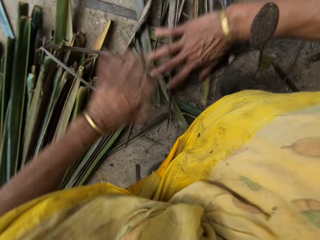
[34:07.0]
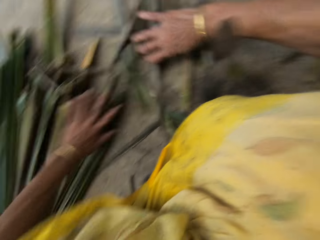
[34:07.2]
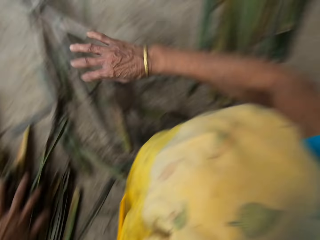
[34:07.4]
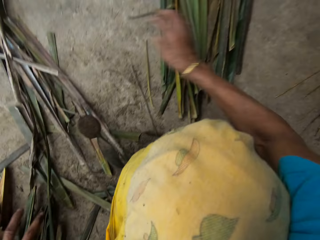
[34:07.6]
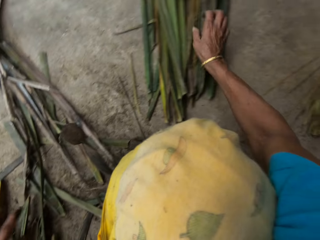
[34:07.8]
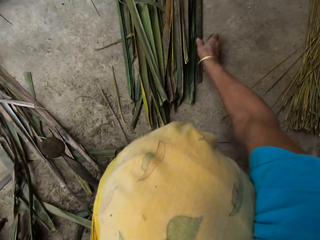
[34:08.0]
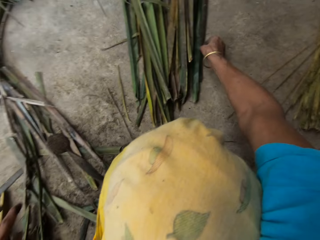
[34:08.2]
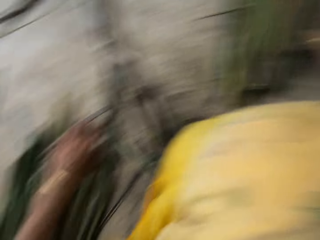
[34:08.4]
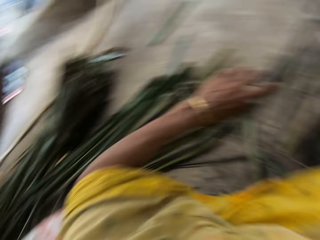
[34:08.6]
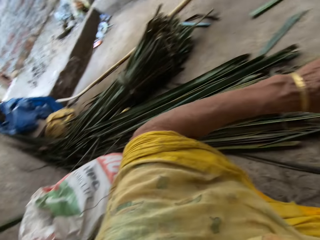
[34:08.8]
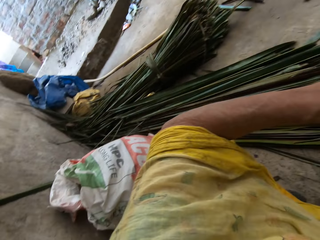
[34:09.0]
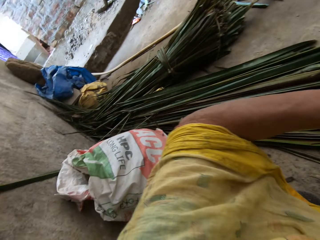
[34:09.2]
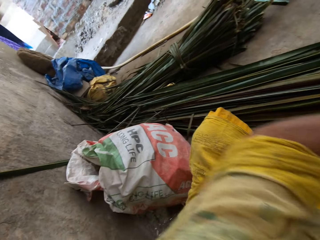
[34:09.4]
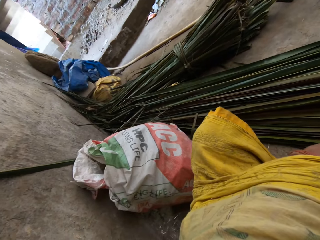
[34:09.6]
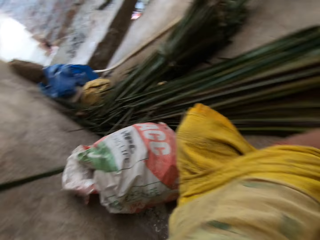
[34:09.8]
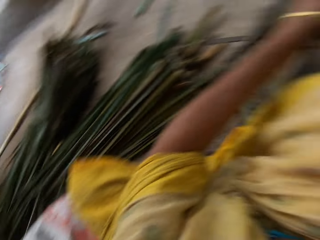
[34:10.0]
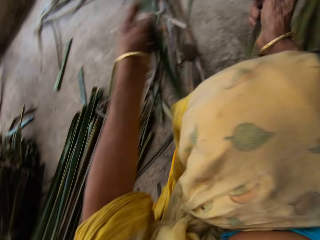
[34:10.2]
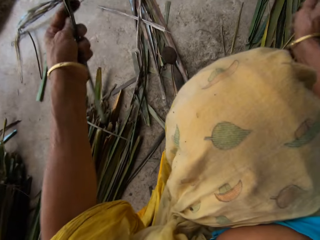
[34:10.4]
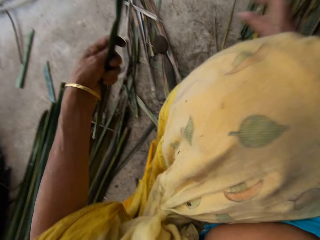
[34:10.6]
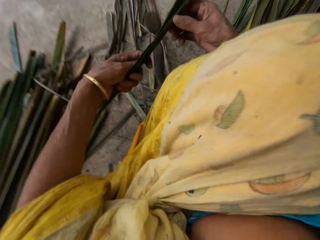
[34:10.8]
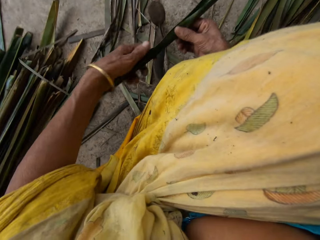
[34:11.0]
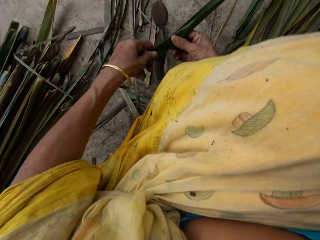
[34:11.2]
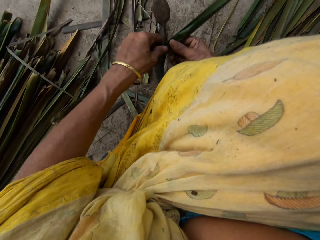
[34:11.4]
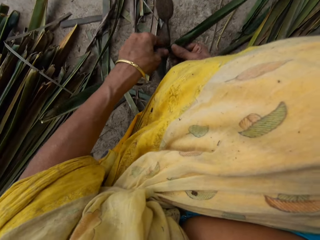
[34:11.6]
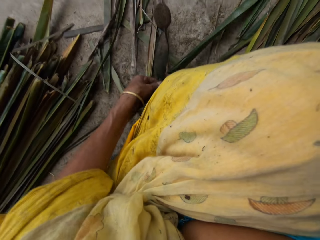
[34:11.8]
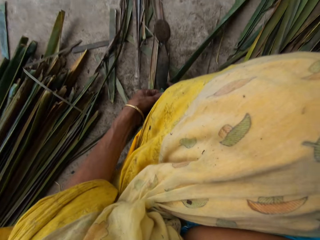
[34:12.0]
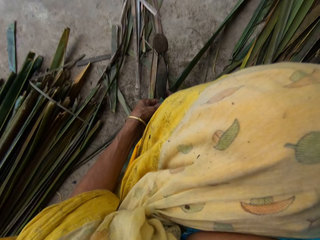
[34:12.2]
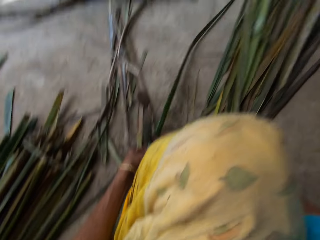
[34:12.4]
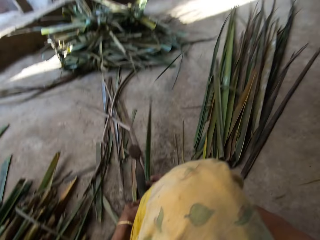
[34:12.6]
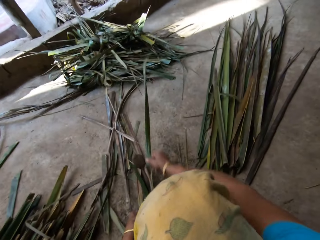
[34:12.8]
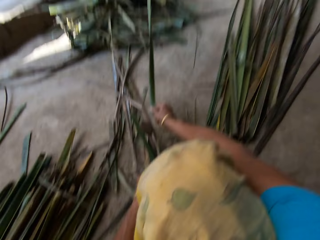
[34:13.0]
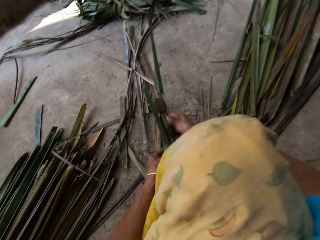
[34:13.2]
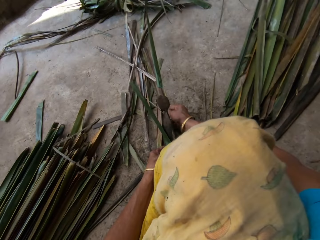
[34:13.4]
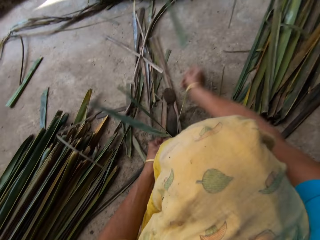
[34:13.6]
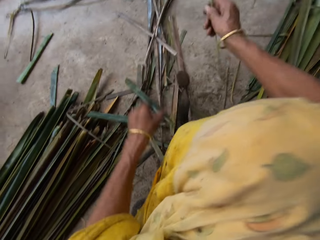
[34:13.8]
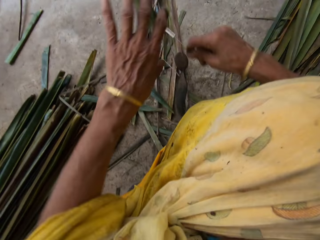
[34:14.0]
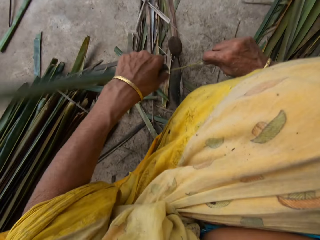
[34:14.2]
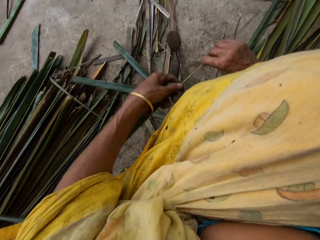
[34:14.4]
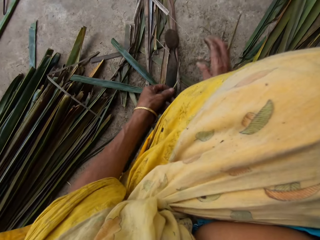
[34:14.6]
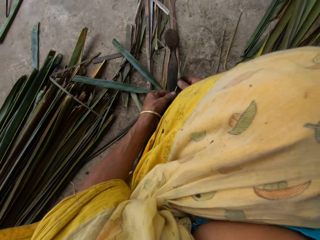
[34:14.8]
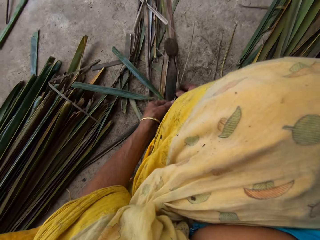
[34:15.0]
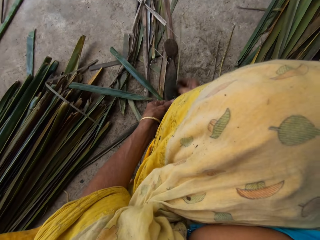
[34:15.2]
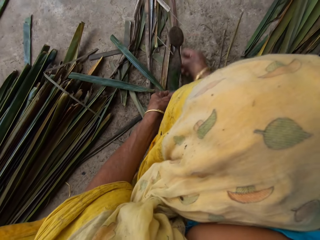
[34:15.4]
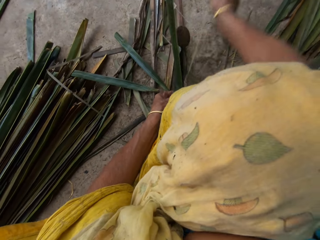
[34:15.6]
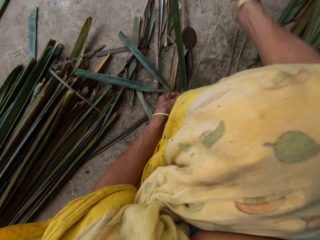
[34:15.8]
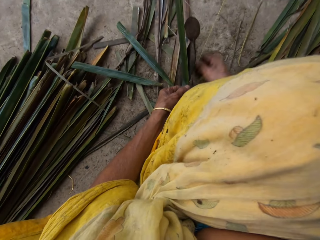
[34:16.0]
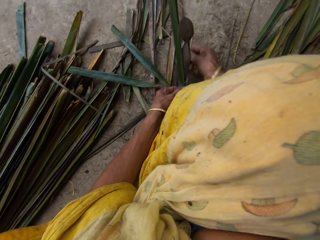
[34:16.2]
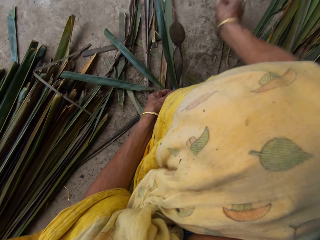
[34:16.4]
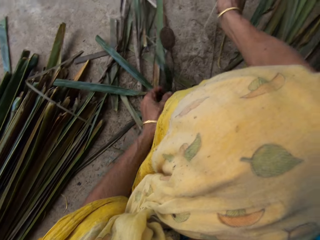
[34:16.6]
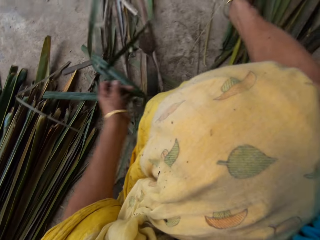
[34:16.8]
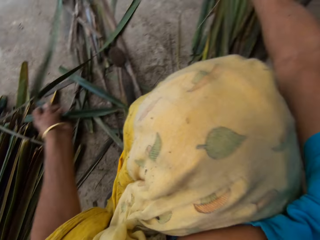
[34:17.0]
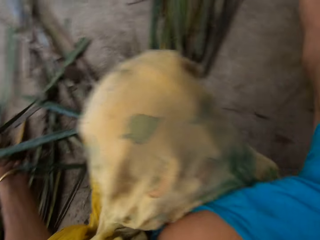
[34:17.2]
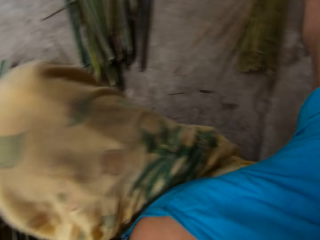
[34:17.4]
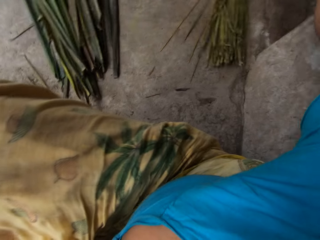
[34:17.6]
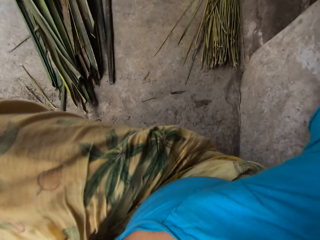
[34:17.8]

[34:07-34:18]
The camera wearer moves the leaves. They gather the broken leaves together. They take another leaf from the floor. They hold the leaf. They remove the twine from the leaf. They cut the leaf with the knife into pieces. They hold the leaf.

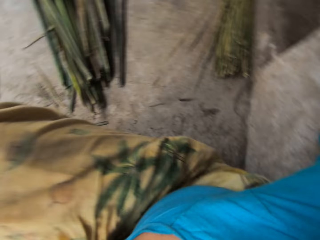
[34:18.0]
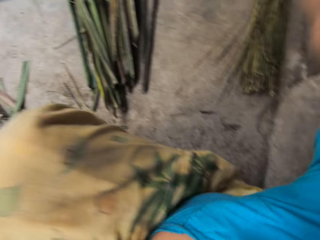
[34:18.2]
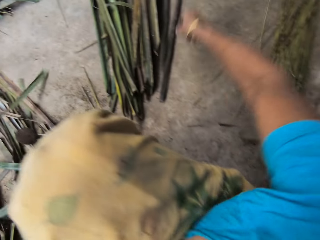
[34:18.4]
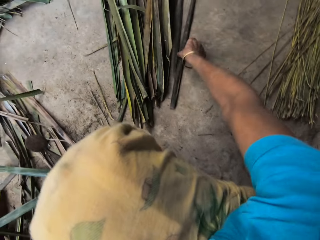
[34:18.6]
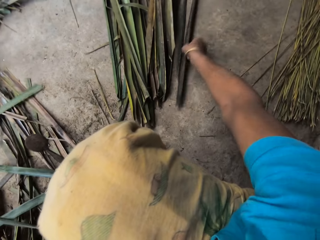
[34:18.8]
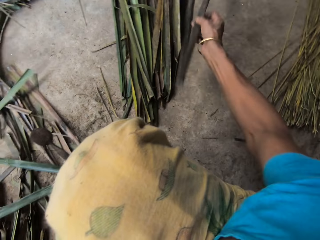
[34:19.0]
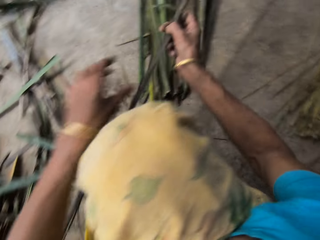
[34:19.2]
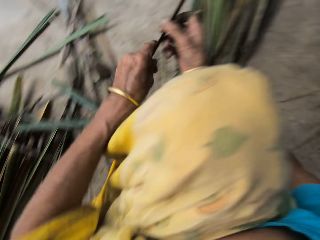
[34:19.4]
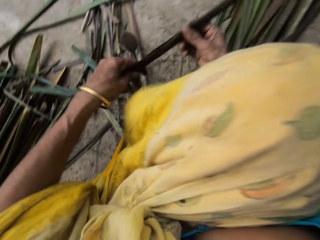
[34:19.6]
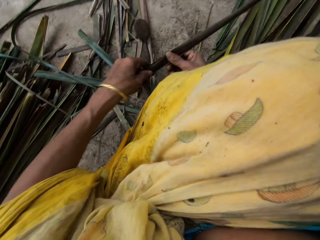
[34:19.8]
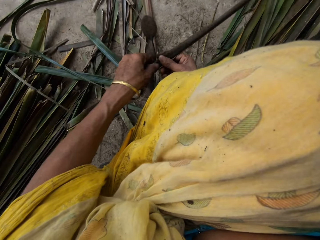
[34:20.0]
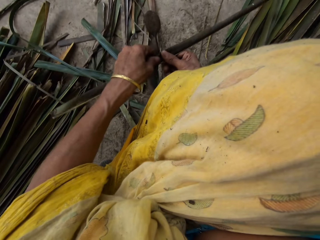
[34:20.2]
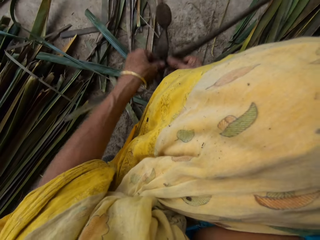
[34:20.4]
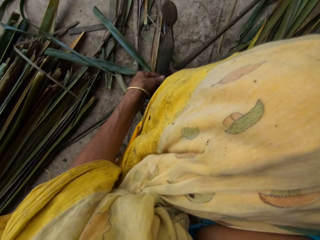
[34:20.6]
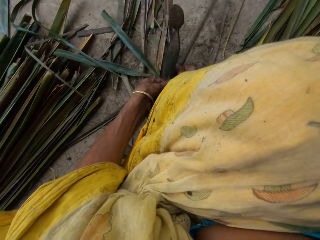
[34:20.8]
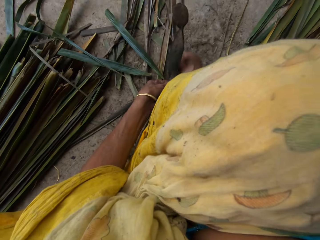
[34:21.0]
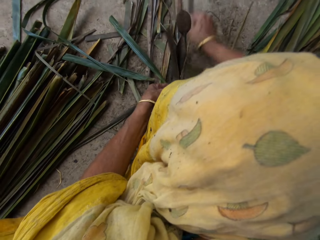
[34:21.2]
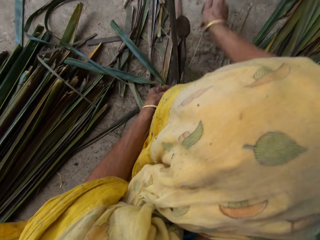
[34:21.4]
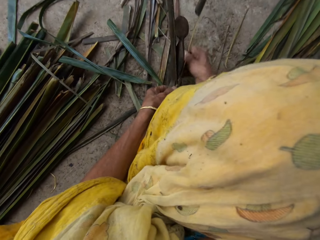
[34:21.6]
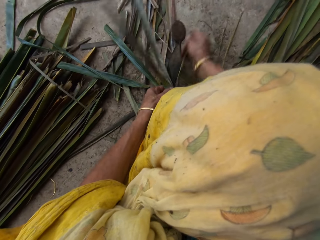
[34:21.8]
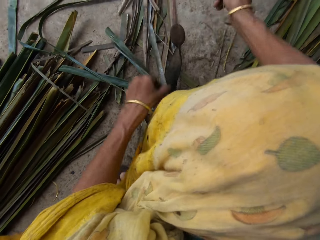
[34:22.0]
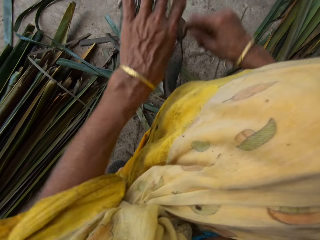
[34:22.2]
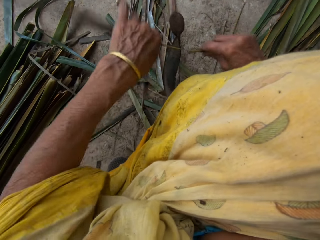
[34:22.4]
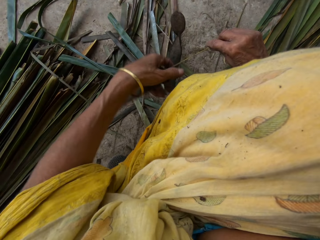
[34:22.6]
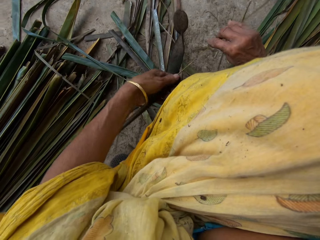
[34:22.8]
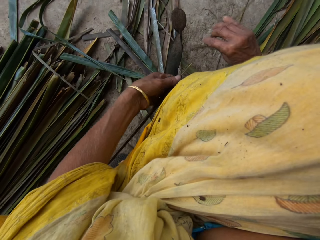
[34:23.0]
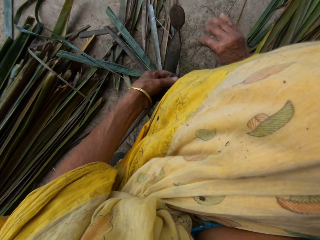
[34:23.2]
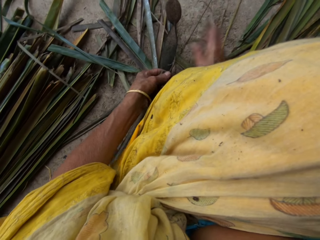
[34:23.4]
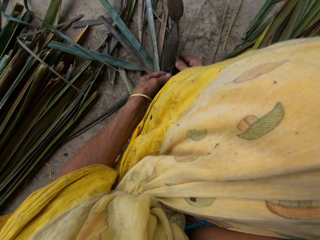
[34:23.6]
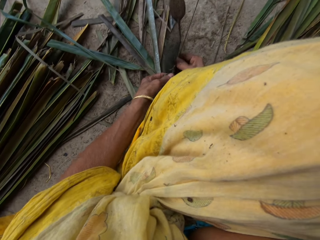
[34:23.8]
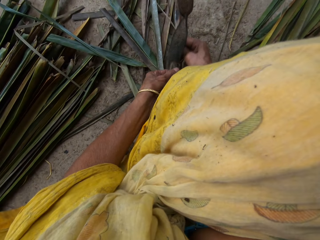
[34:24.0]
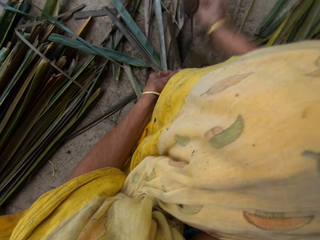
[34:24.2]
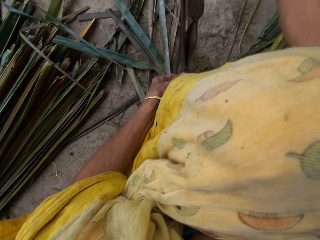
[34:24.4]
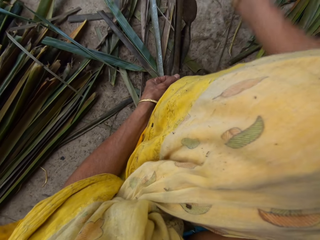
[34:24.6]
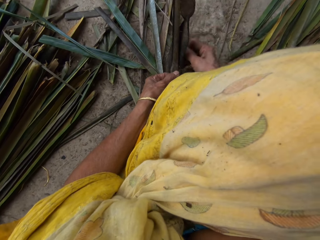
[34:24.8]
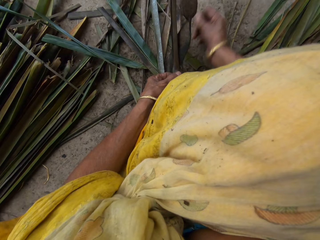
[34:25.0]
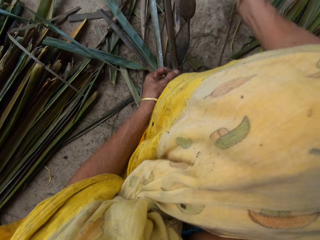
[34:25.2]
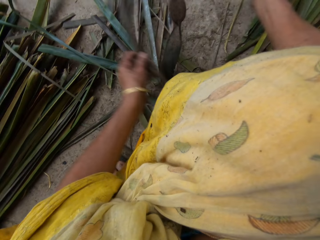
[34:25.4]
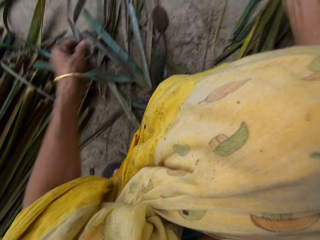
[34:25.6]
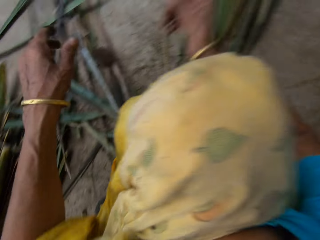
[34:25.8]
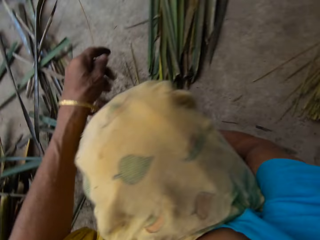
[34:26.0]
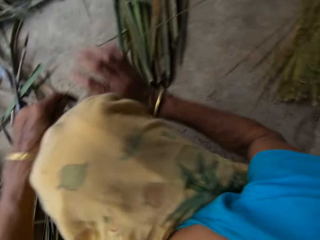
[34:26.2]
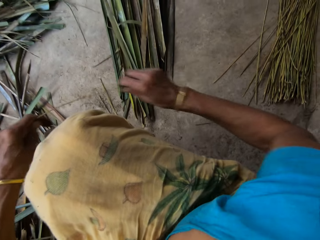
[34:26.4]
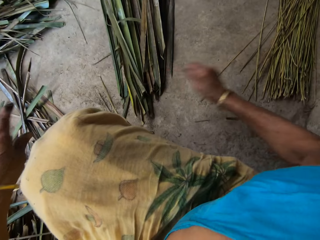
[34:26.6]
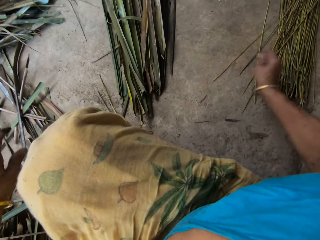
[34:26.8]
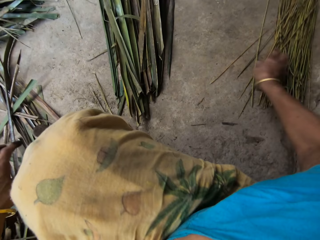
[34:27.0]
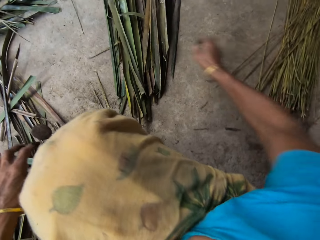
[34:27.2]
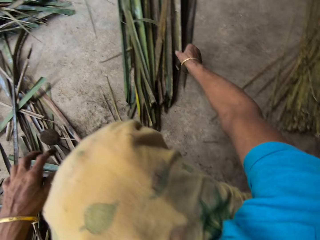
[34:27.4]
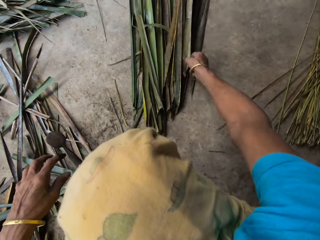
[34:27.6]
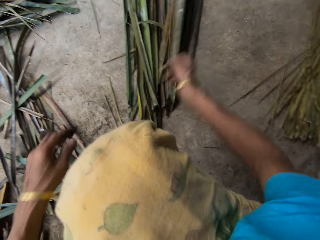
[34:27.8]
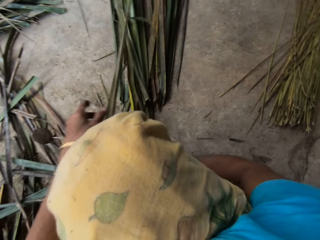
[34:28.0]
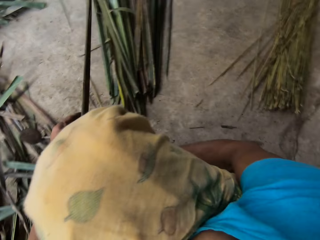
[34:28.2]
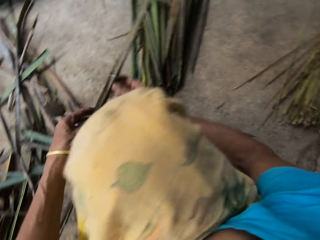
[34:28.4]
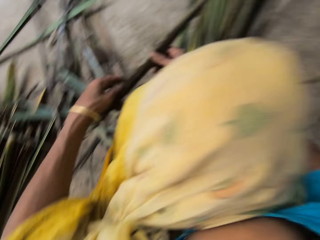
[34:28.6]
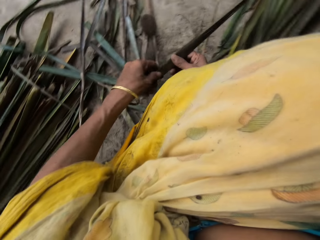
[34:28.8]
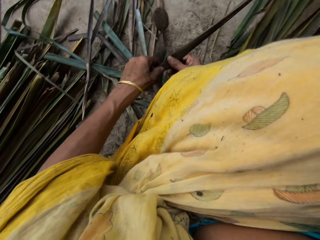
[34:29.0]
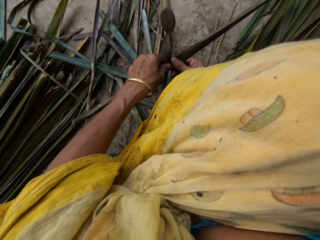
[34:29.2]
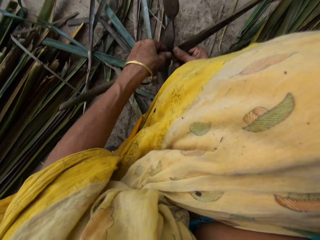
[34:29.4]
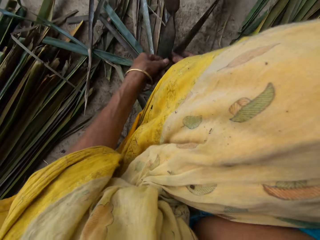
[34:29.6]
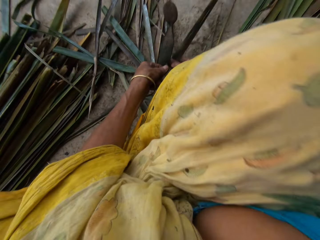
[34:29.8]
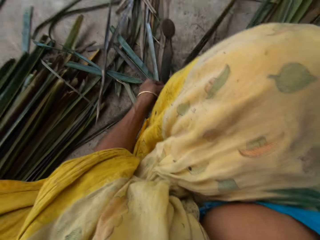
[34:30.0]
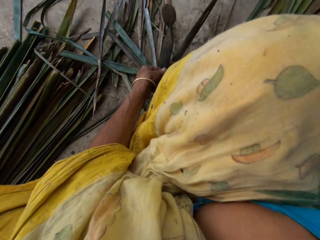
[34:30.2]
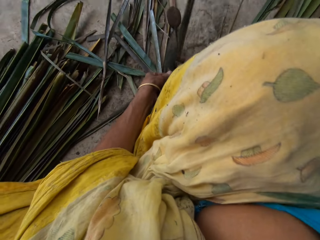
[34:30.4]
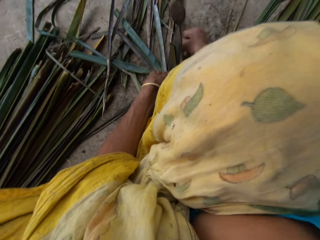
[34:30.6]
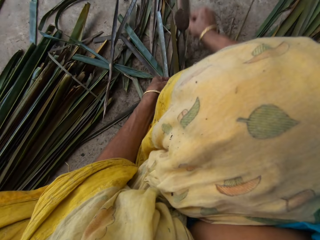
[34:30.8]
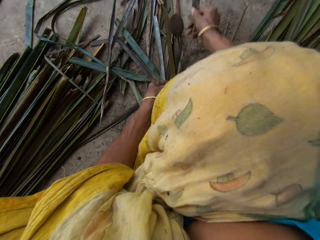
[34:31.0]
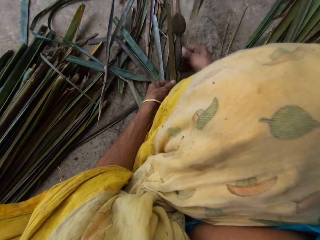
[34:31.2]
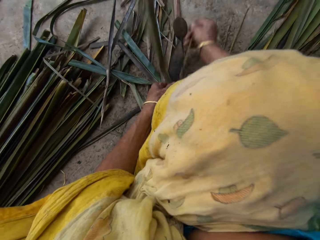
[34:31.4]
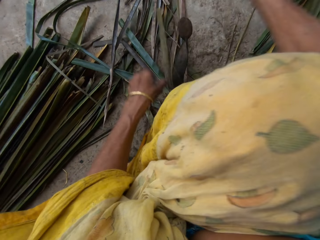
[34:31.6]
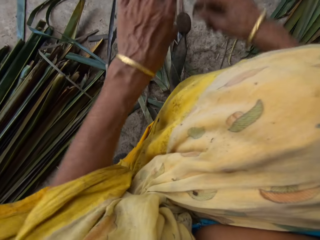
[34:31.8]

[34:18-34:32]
The camera wearer drops the twine on a pile of others on the floor. They take another leaf from the floor. They hold the leaf. They remove the twine from the leaf. They cut the leaf with the knife into pieces. They drop the twine on the pile of others on the floor. They take another leaf from the floor. They hold the leaf. They remove the twine from the leaf. They cut the leaf with the knife into pieces.
